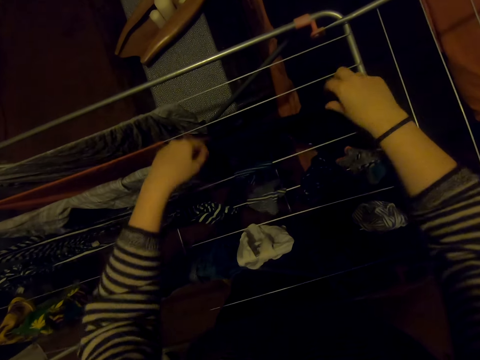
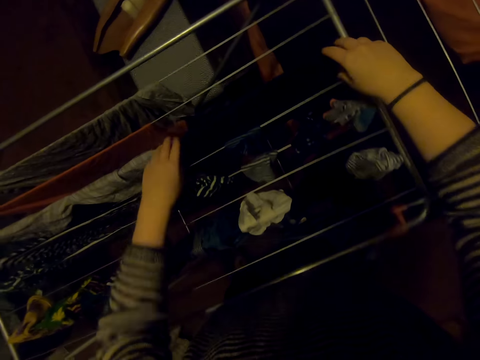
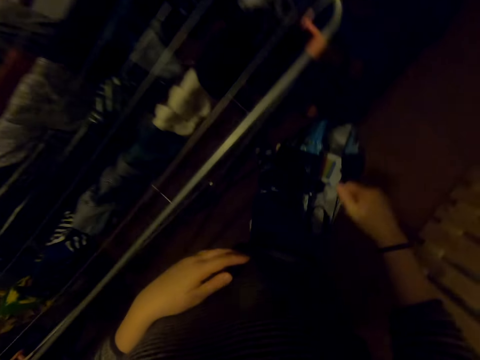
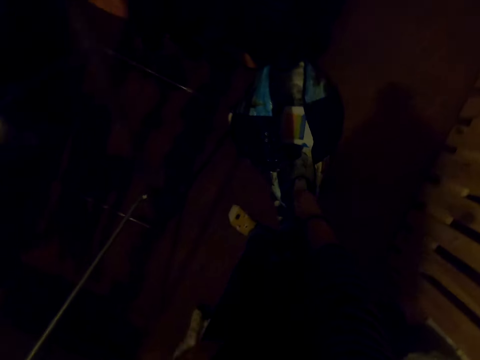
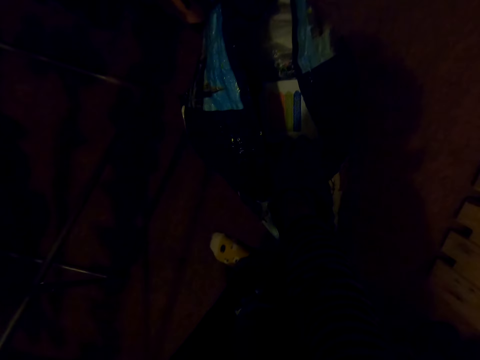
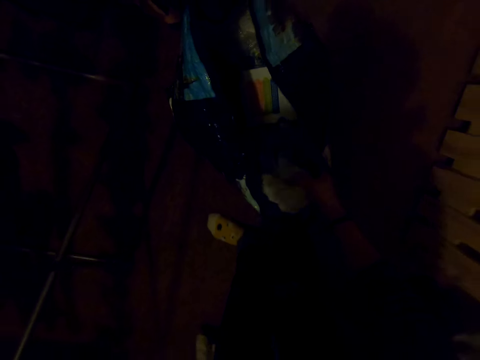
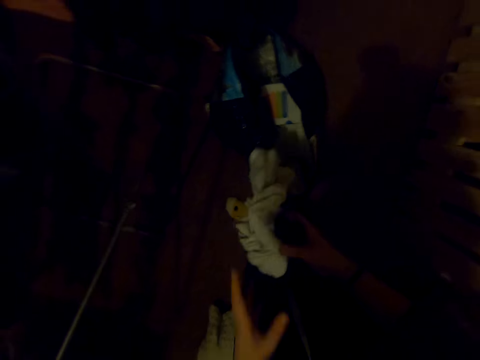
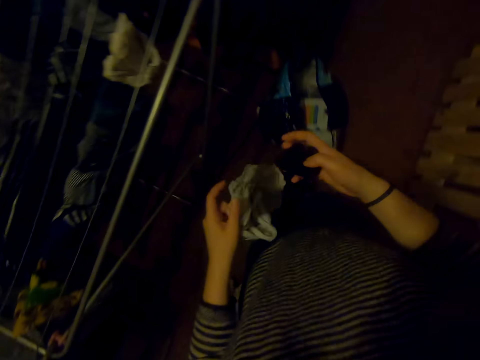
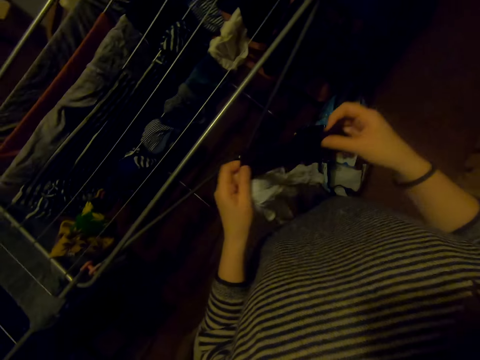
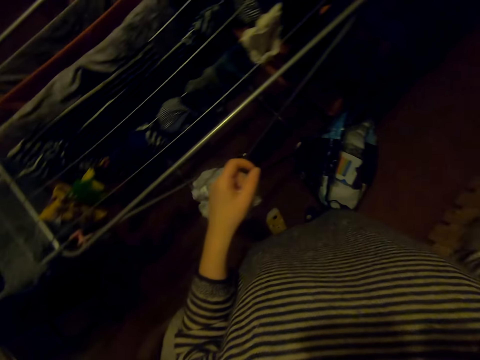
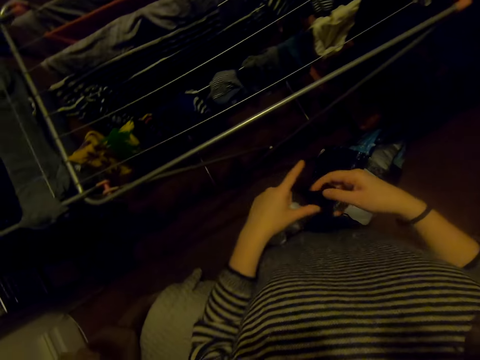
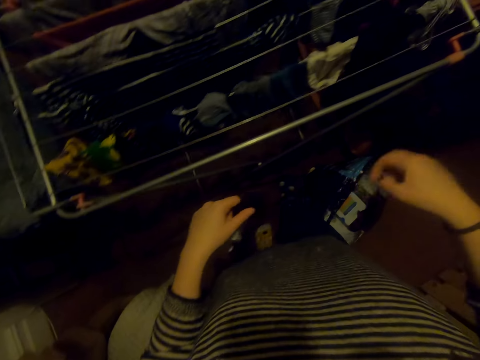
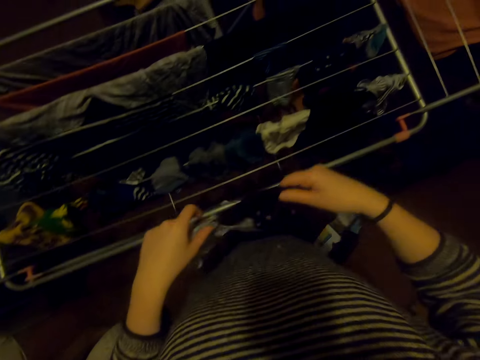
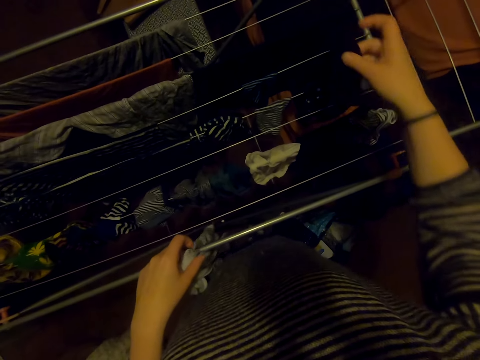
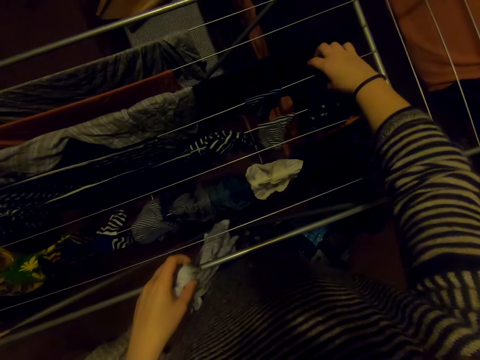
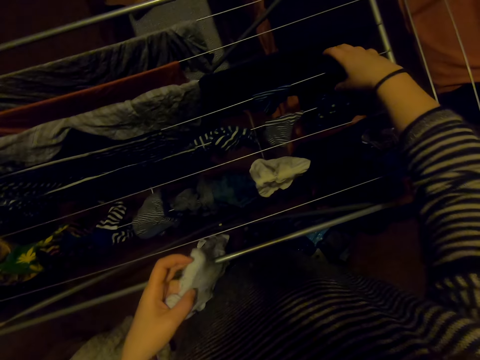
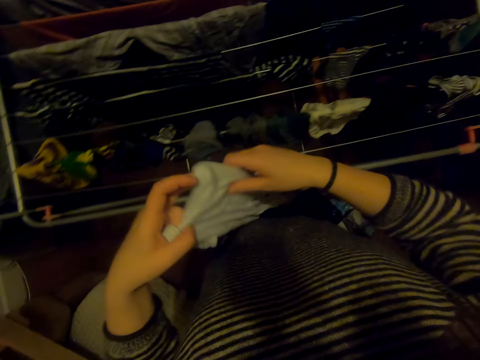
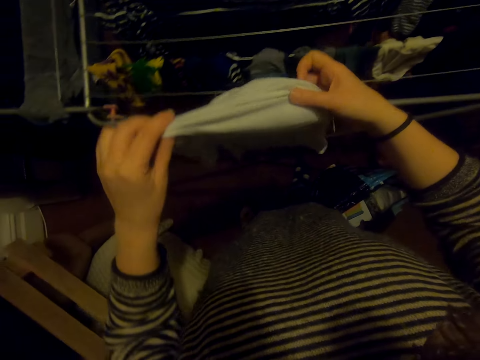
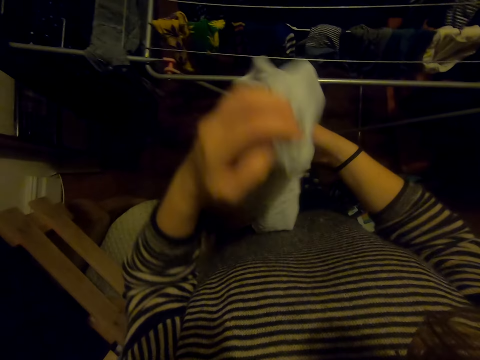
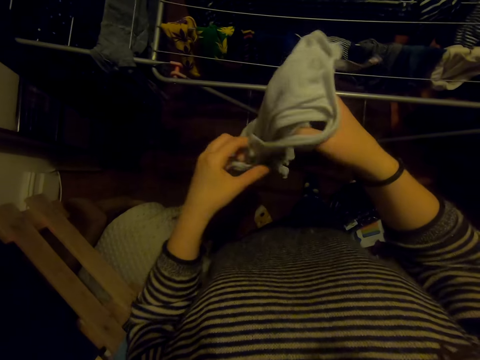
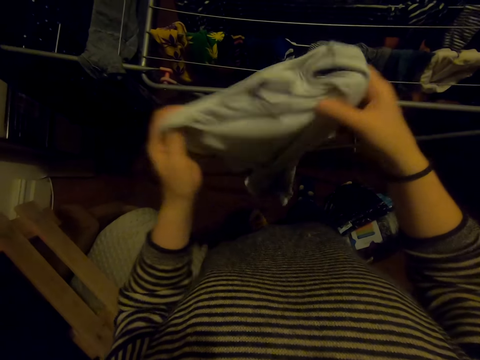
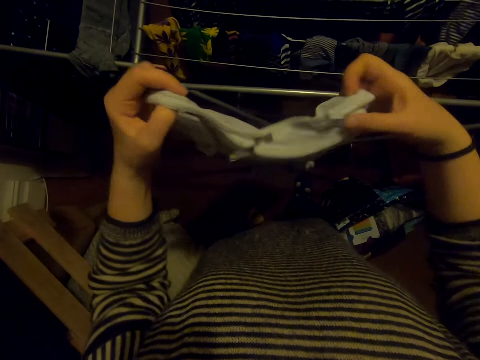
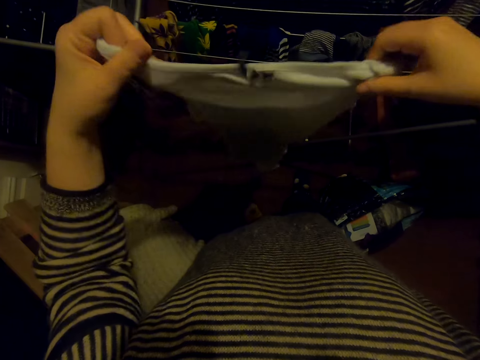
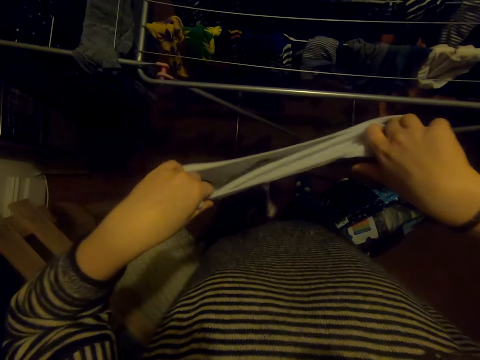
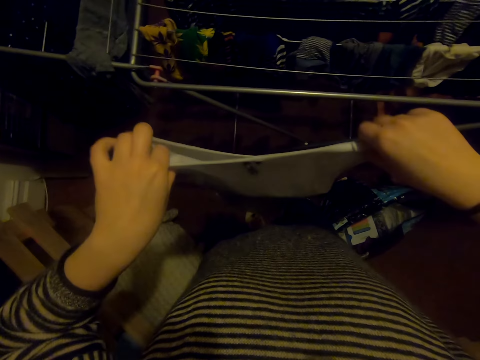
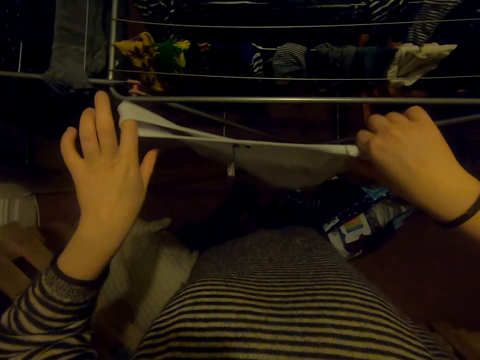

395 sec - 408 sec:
The camera wearer picks clothes from the bag. They stretch out the cloth. They air the clothes on the stand.

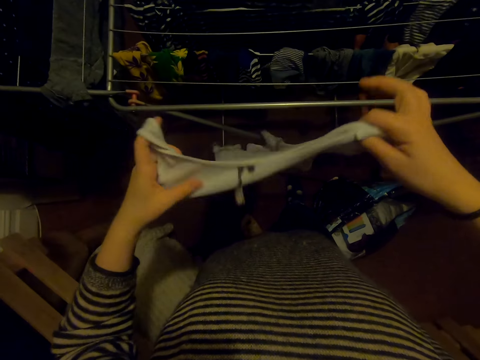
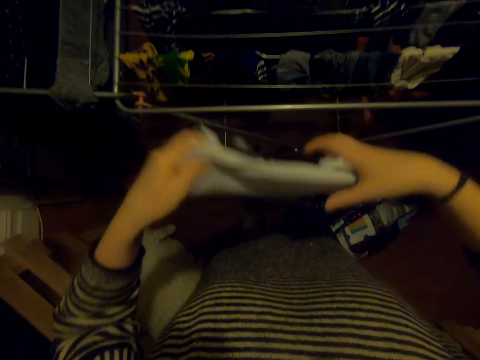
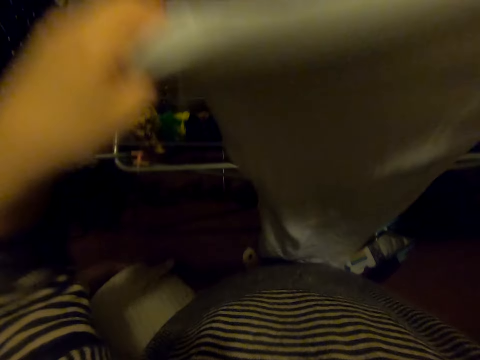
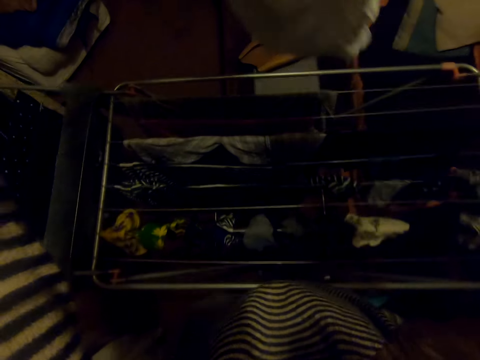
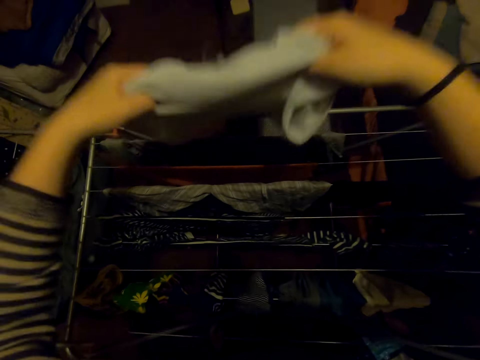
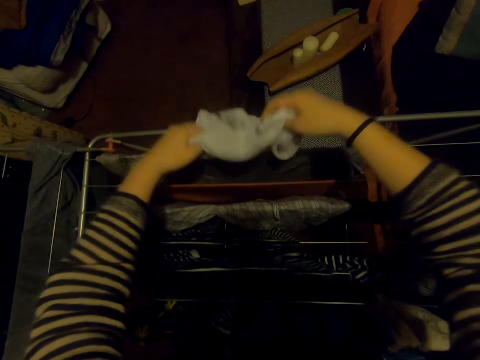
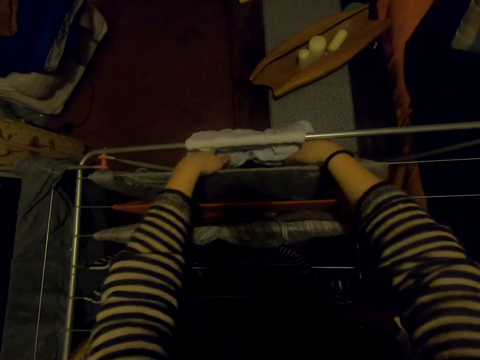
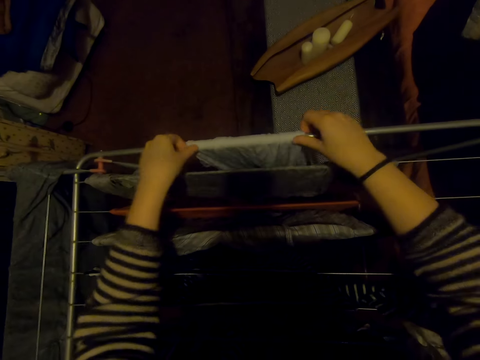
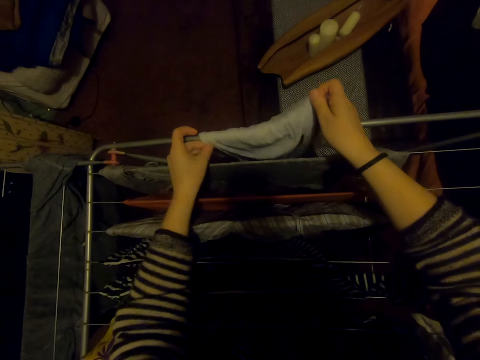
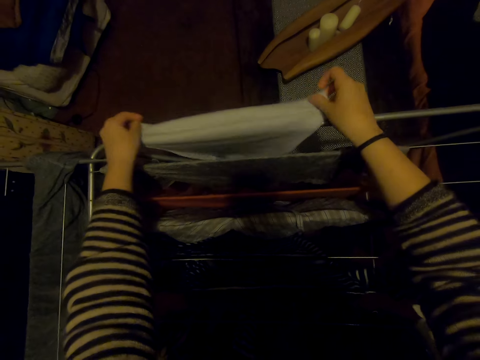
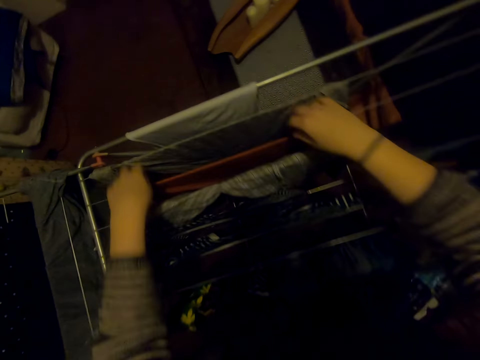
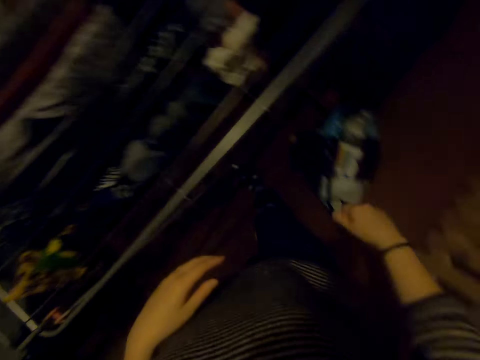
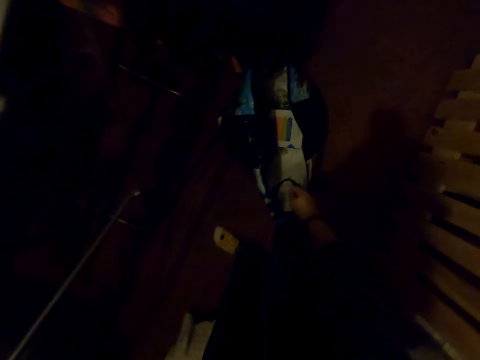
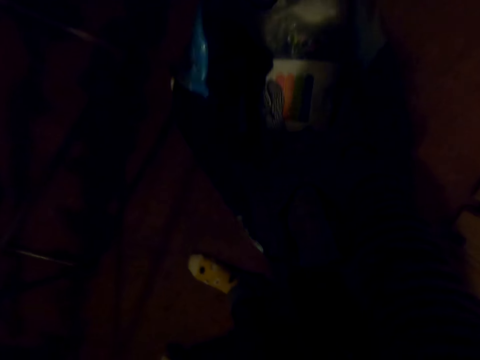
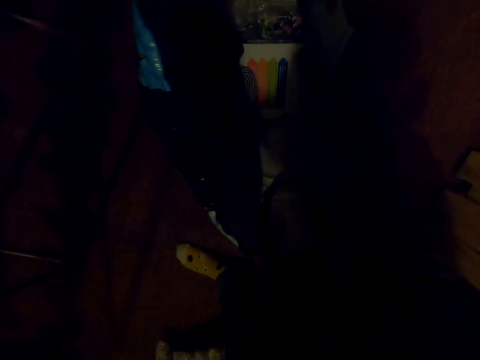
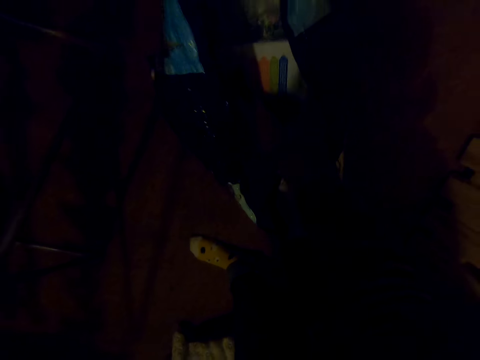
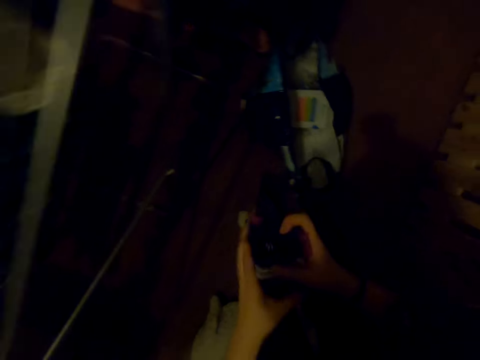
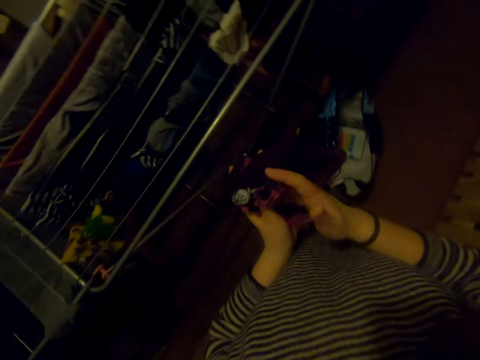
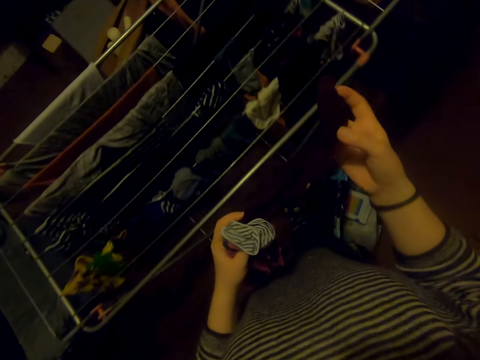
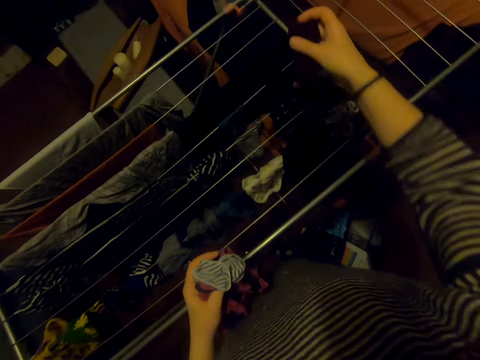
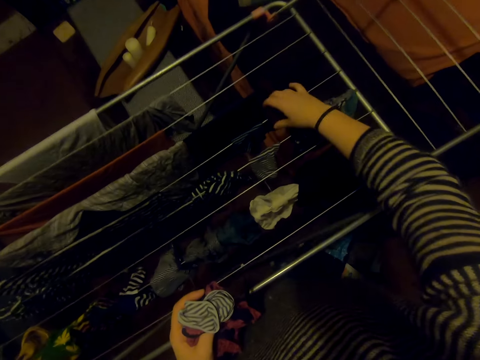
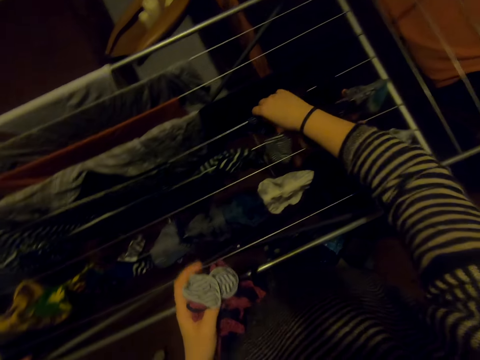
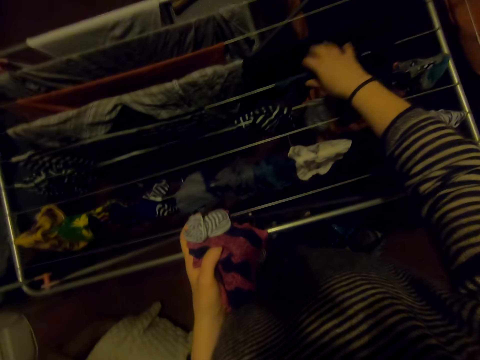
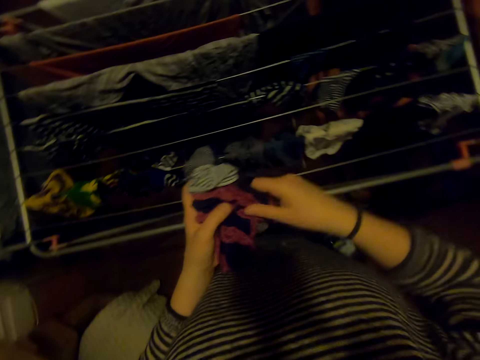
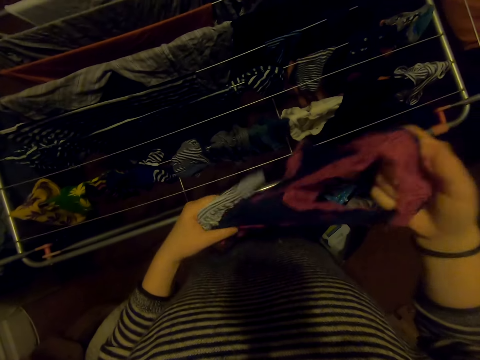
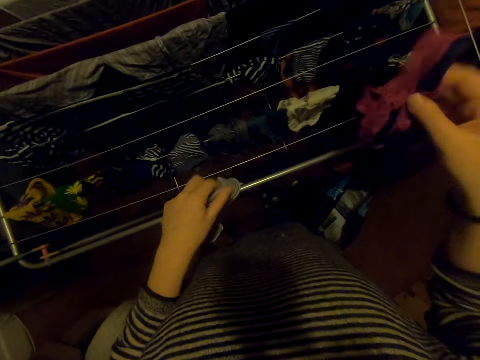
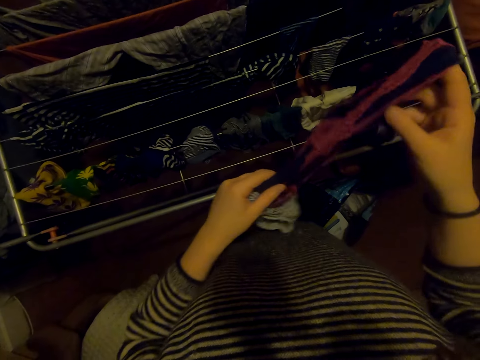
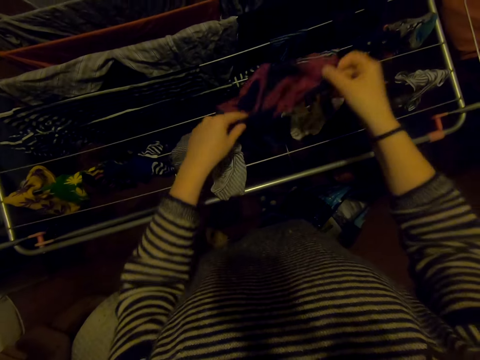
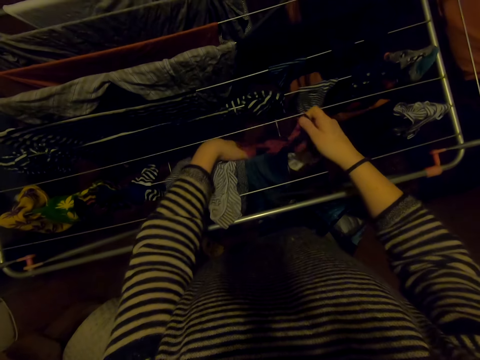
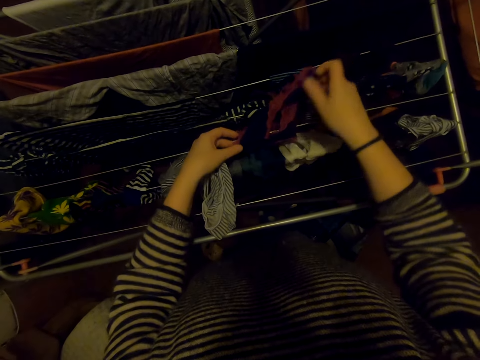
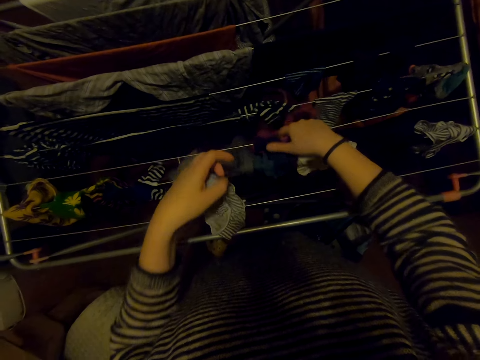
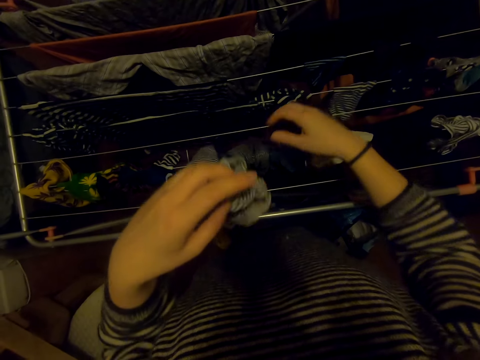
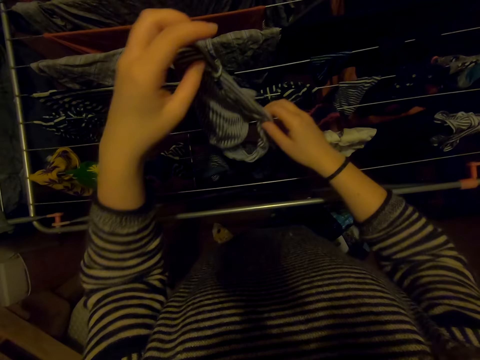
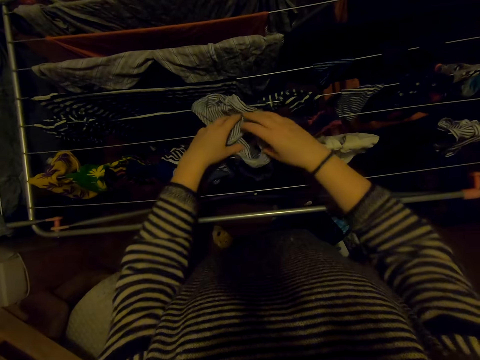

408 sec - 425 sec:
The camera wearer hangs the cloth on the cloth line. They pick a cloth from the bag and hang the cloth on the cloth line.
